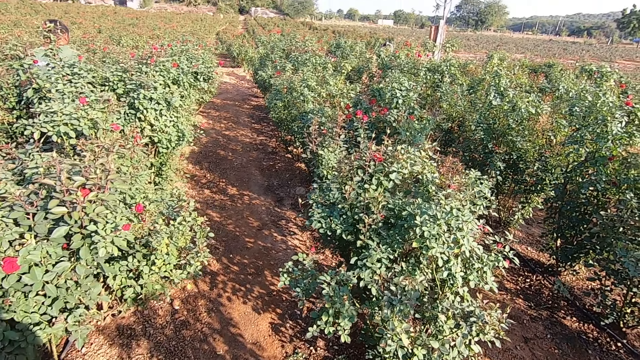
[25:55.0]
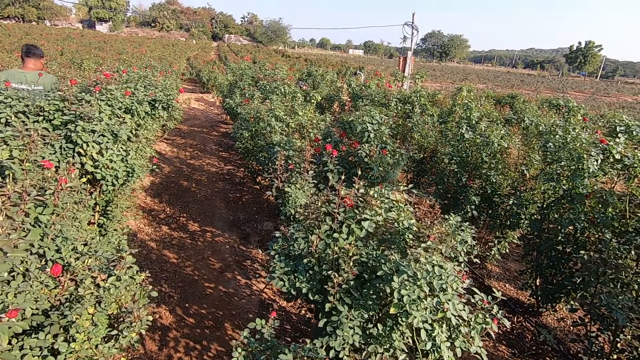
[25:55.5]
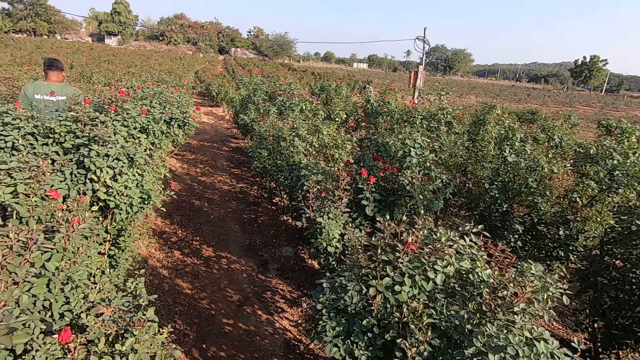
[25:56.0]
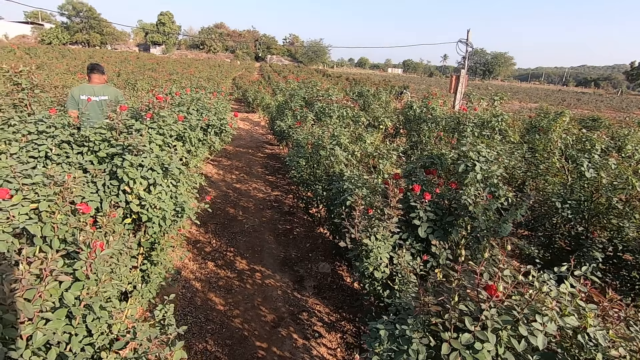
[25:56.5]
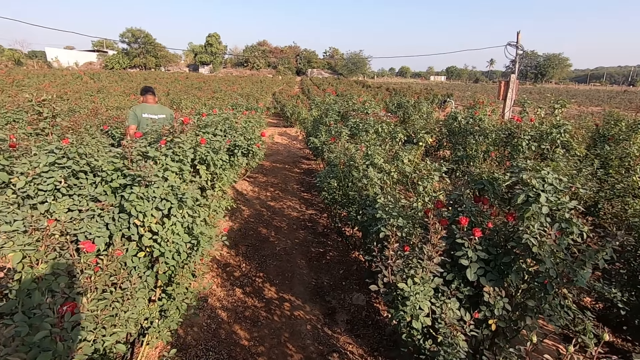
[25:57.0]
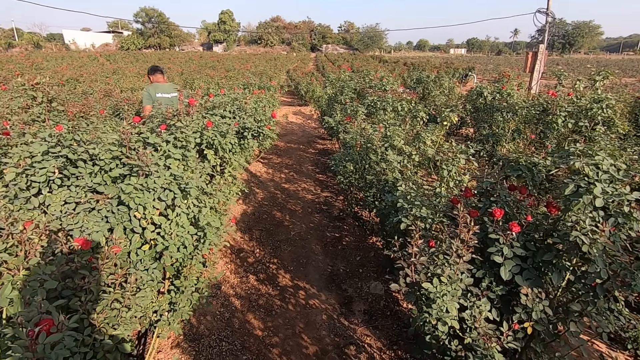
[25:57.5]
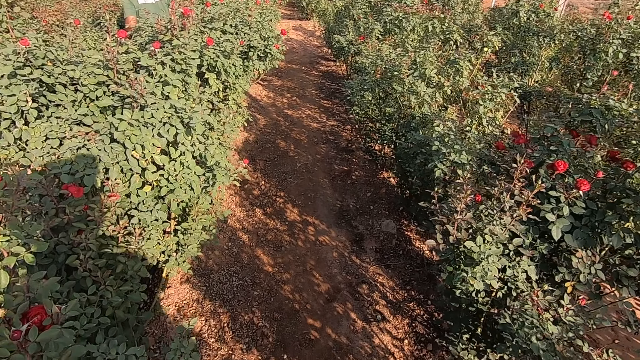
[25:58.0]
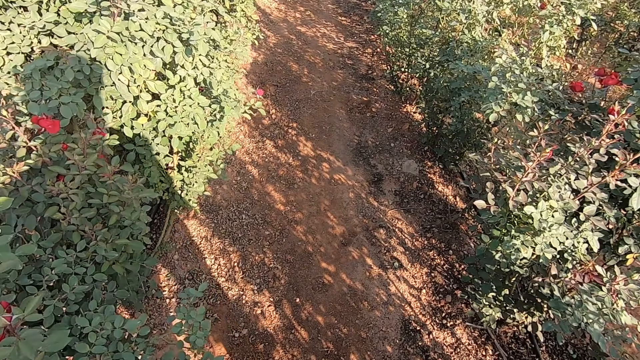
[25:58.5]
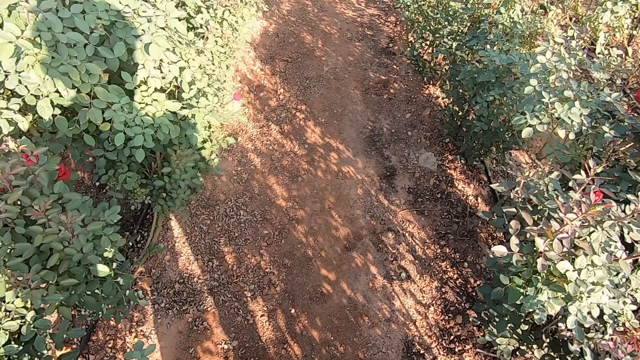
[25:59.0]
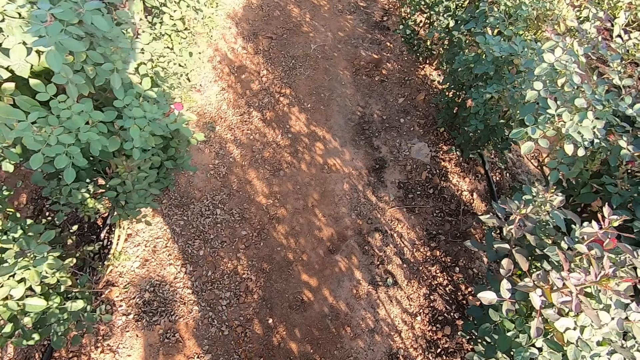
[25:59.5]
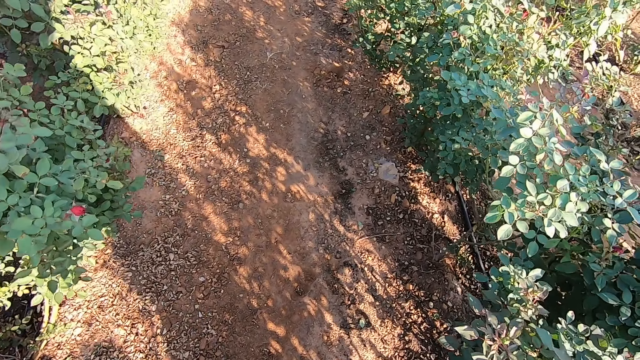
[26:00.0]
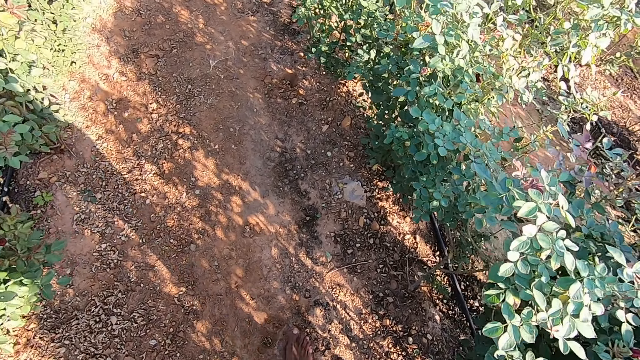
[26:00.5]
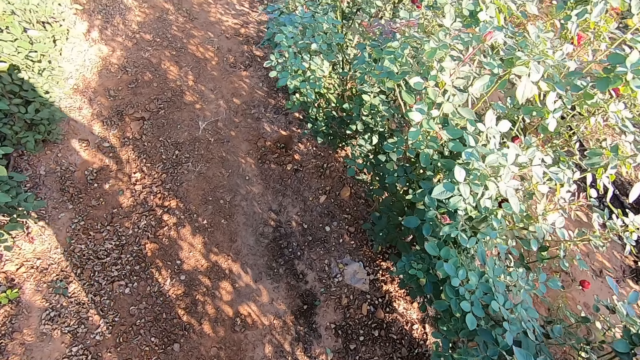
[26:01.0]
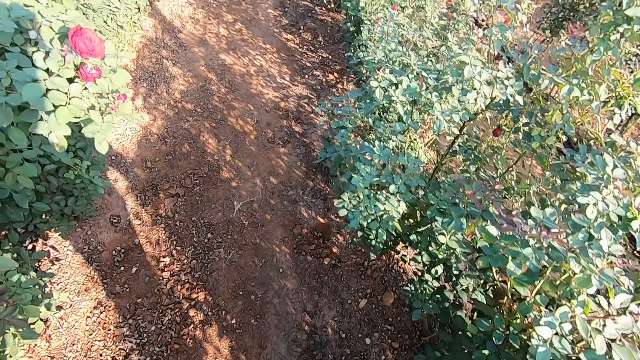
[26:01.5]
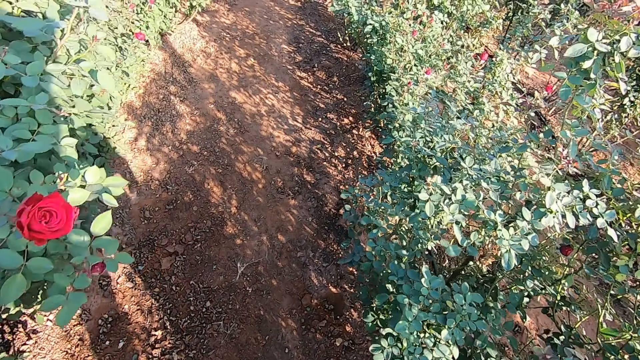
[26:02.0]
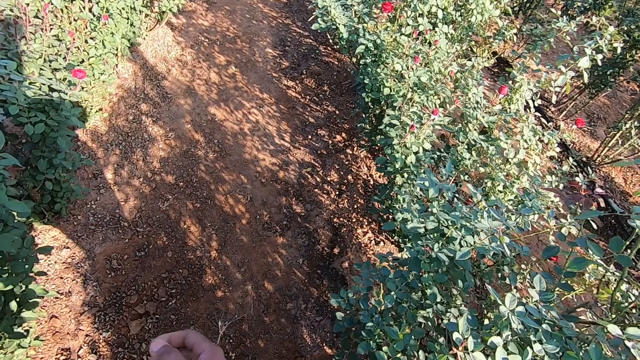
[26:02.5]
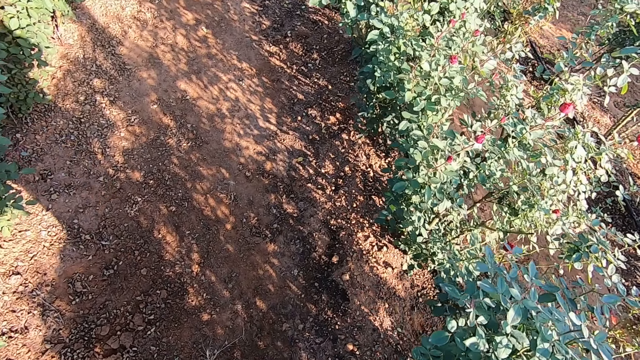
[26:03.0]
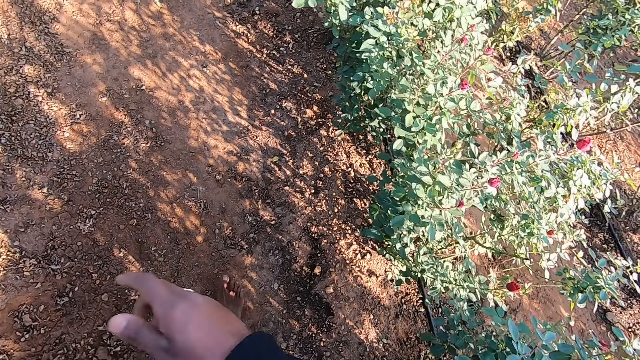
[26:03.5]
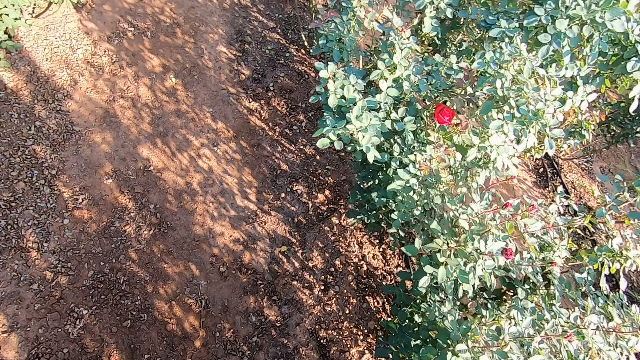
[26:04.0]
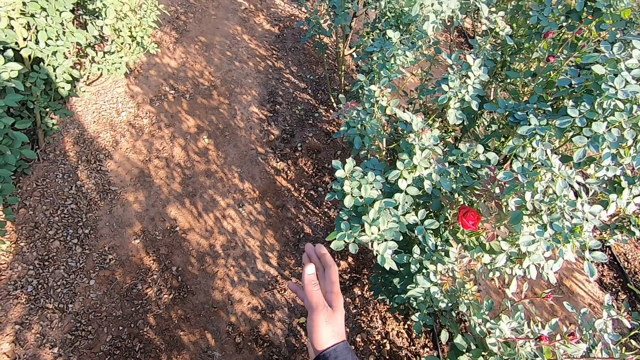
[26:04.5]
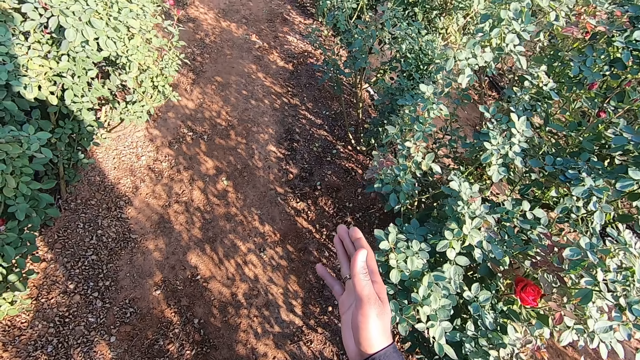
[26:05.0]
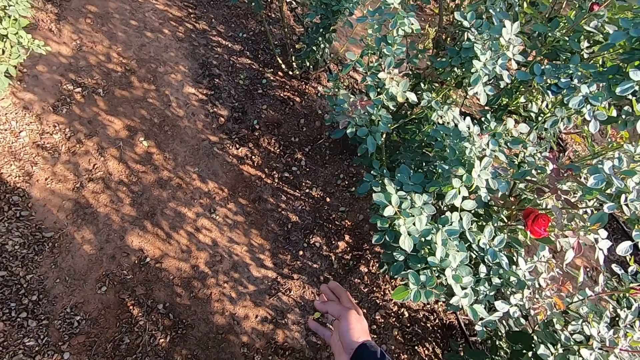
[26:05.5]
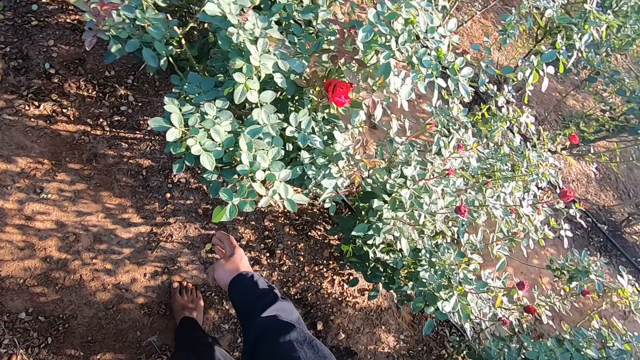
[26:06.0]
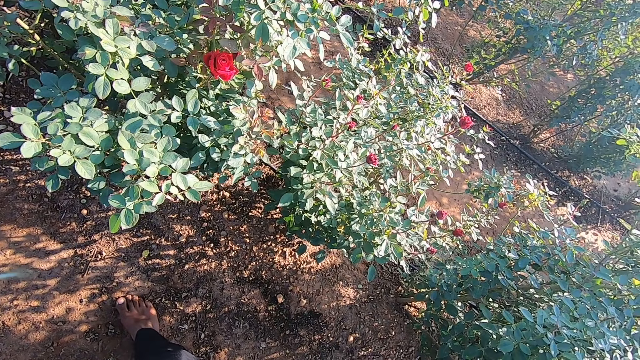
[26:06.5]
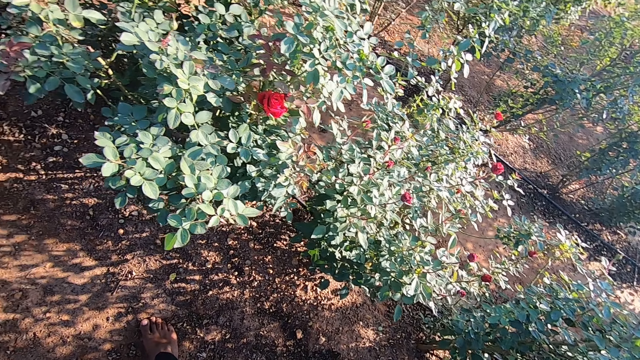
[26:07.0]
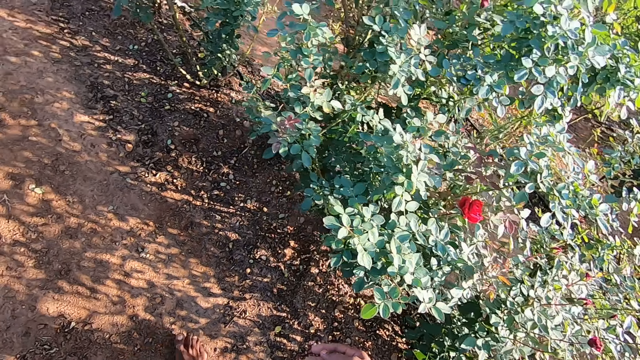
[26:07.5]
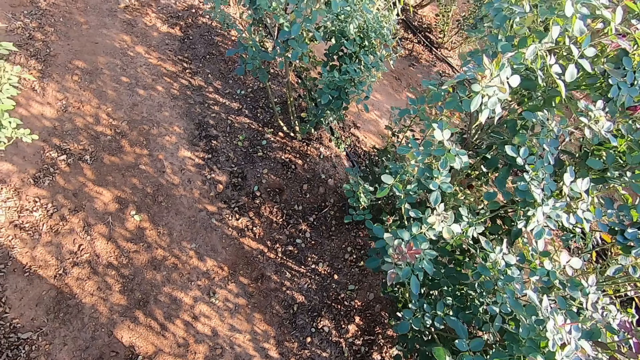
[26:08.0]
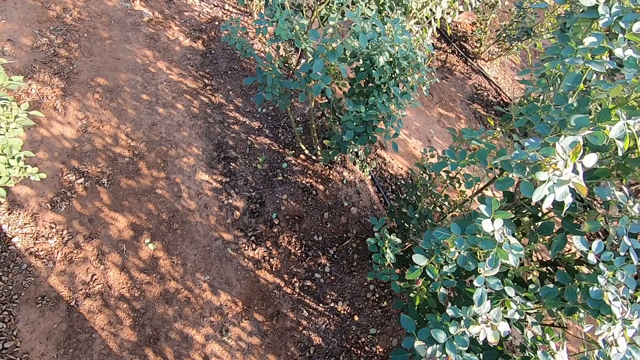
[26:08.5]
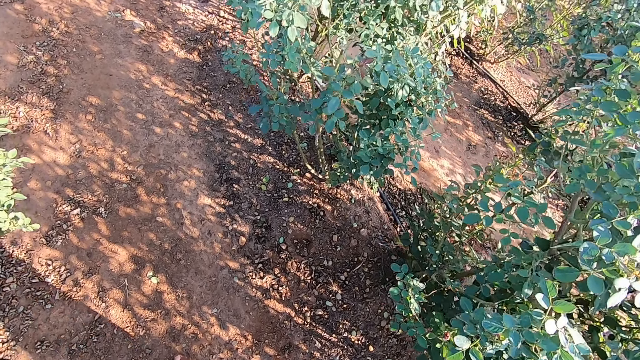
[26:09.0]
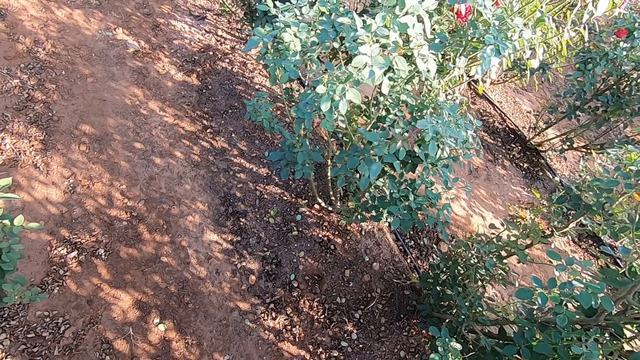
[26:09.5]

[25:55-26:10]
The camera wearer walks around the garden. He gestures with his right hand. He points at the flowers.

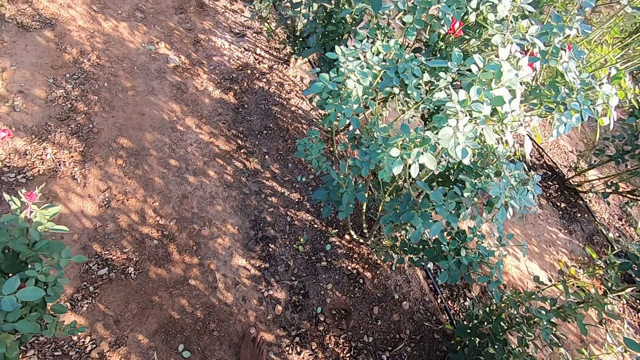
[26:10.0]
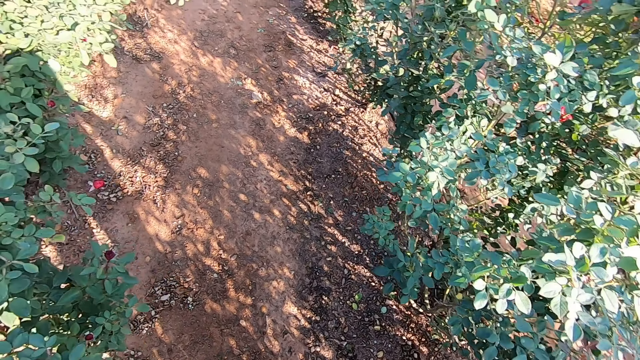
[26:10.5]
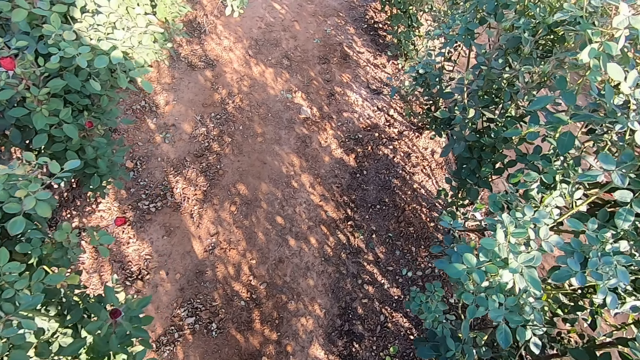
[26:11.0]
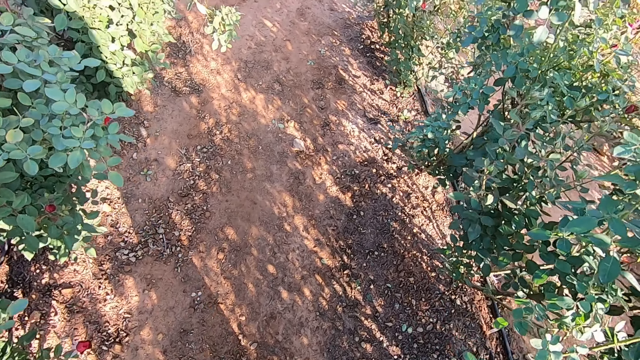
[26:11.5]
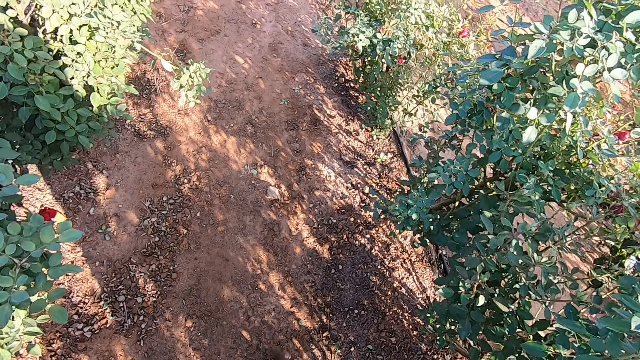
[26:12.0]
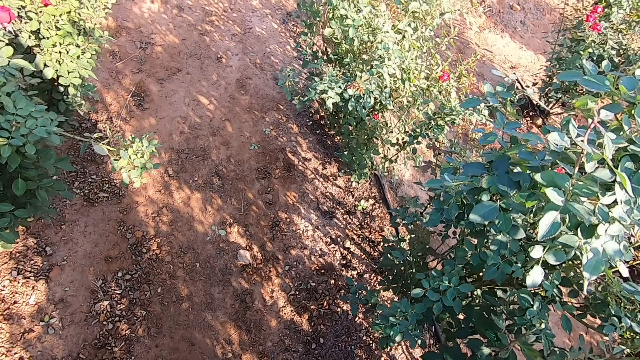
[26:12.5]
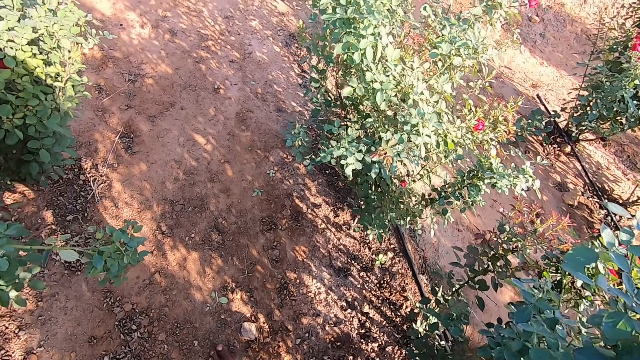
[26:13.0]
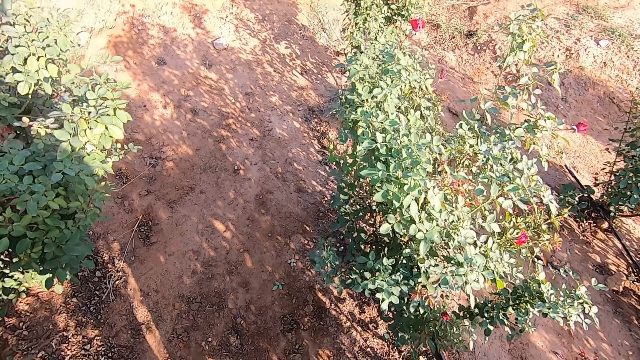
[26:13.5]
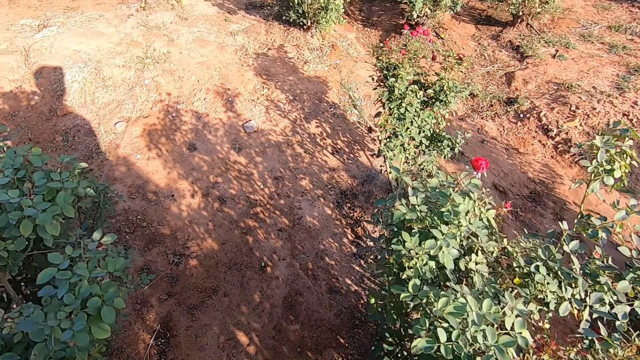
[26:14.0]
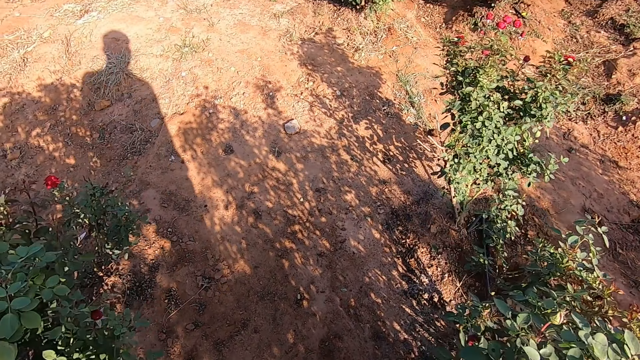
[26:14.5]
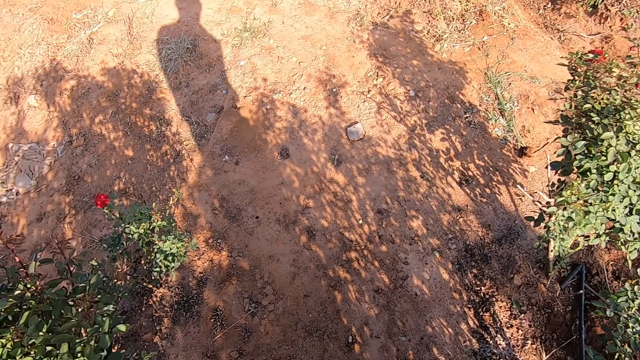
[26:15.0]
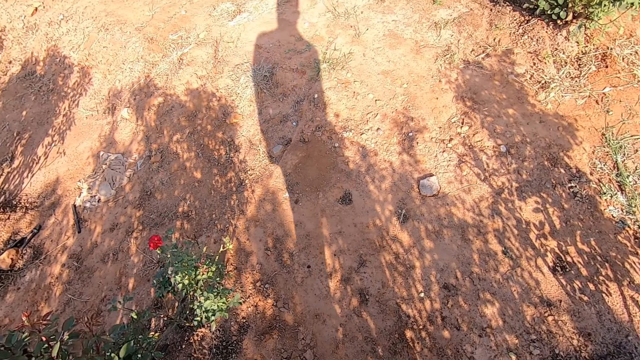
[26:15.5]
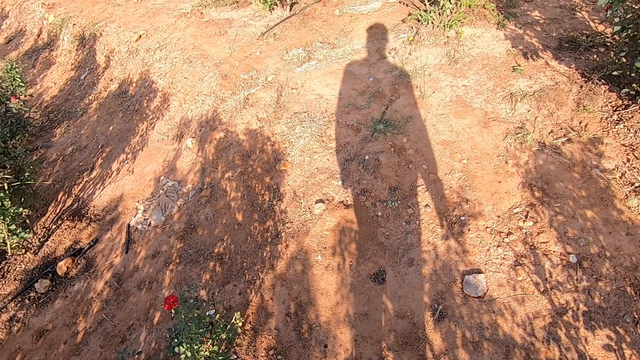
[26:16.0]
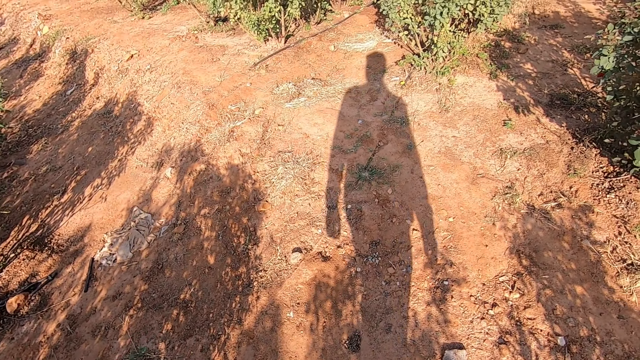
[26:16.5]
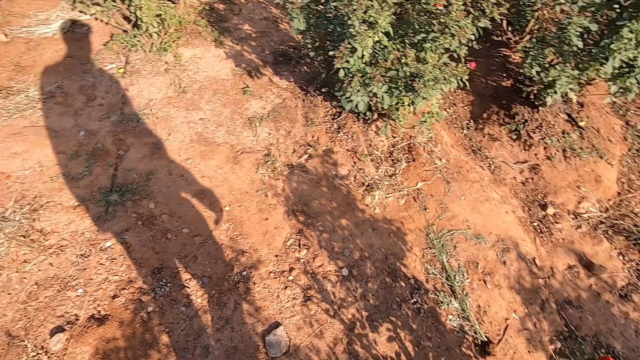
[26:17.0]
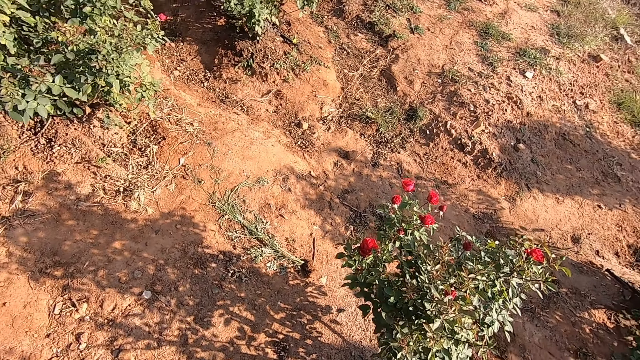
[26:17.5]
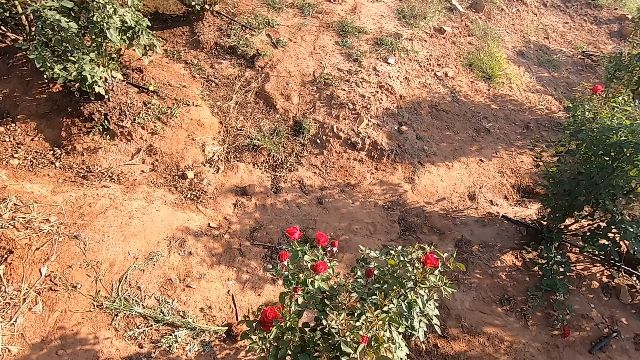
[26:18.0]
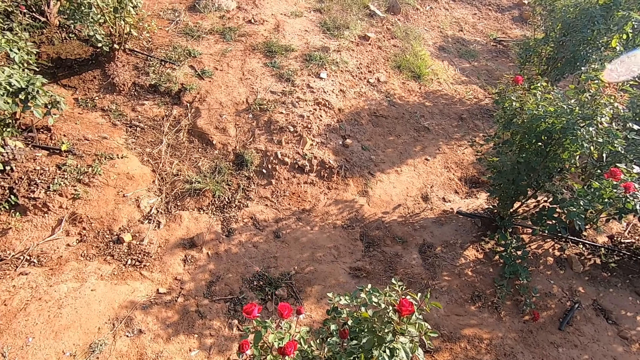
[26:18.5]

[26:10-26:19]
The camera wearer walks around the garden.
